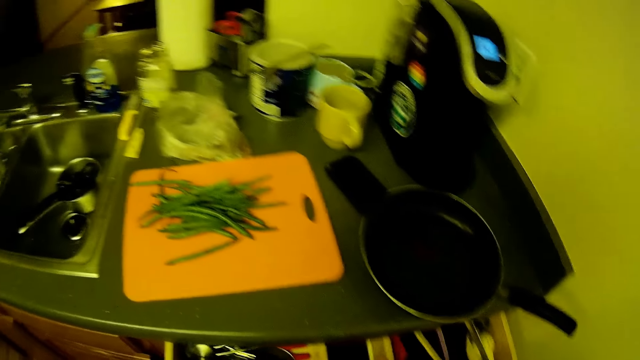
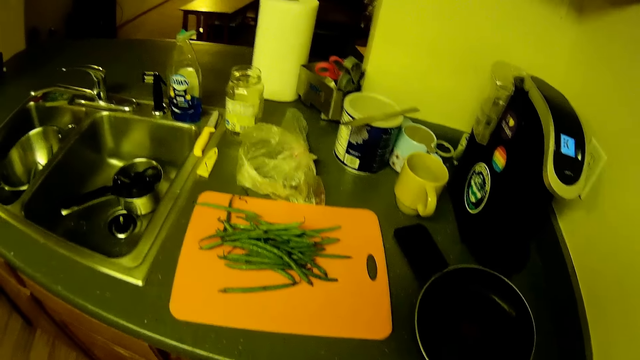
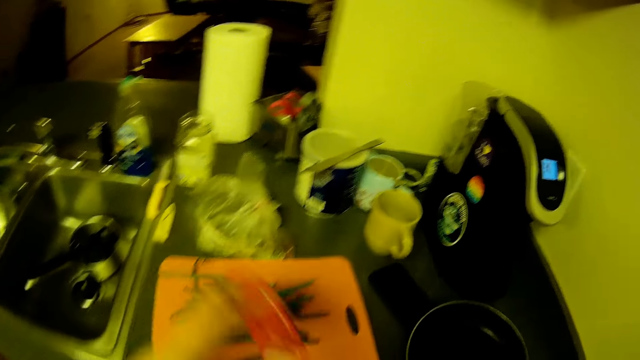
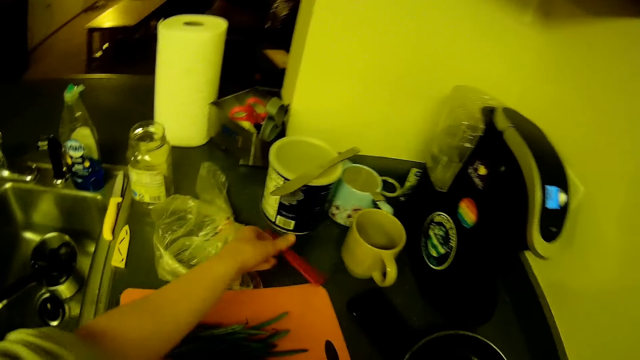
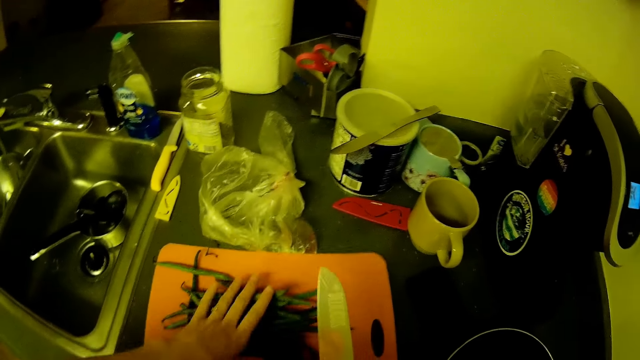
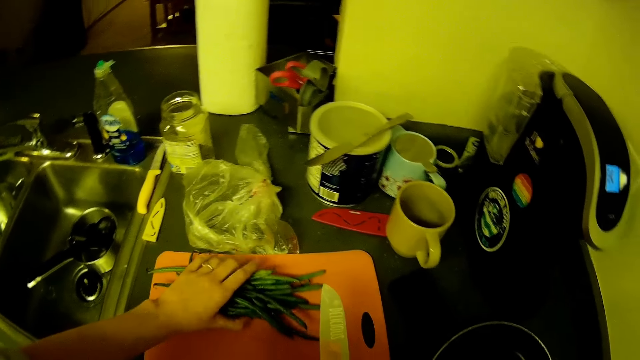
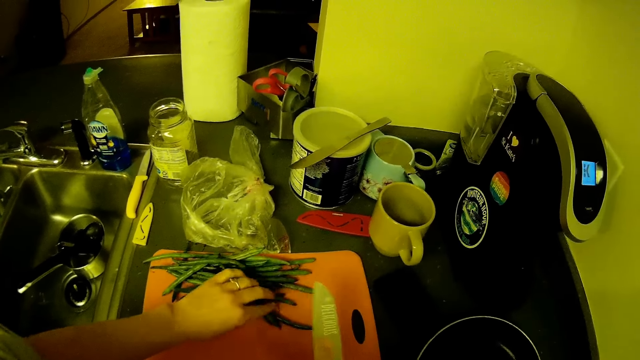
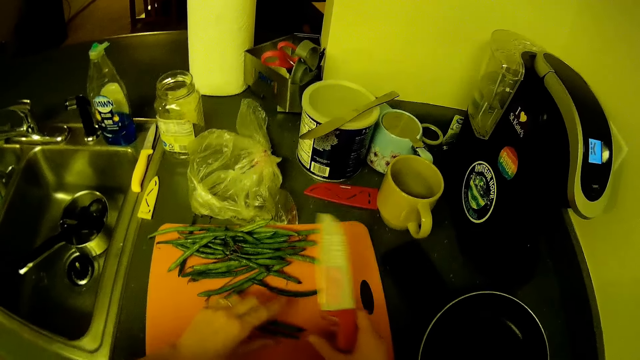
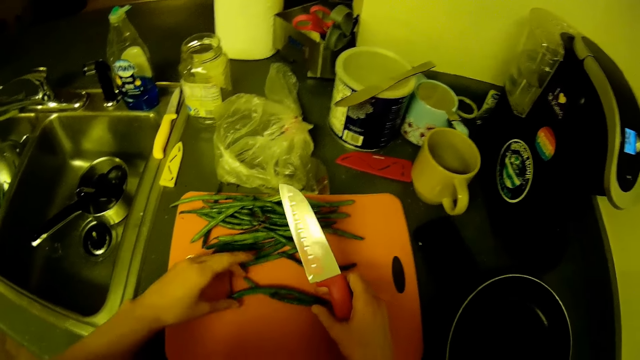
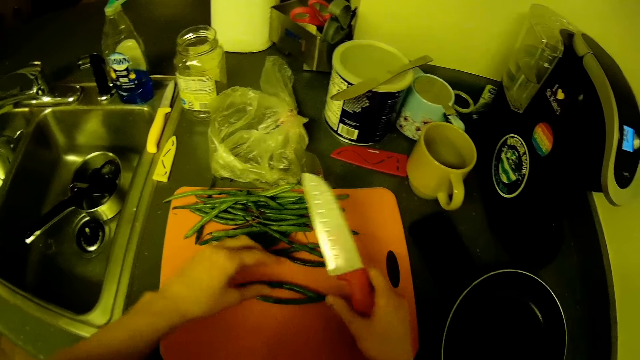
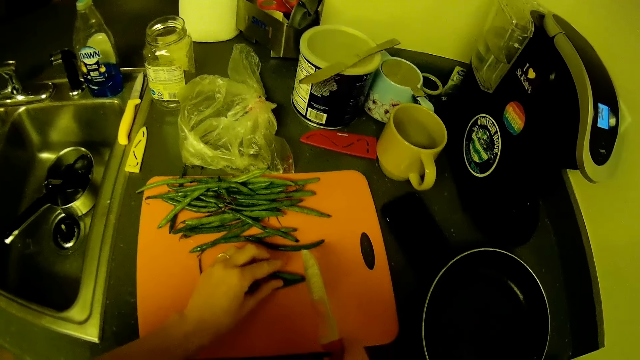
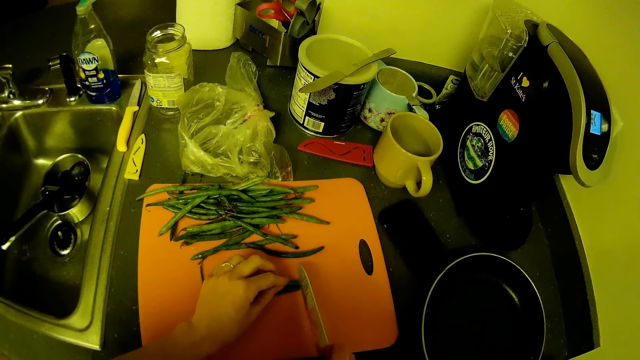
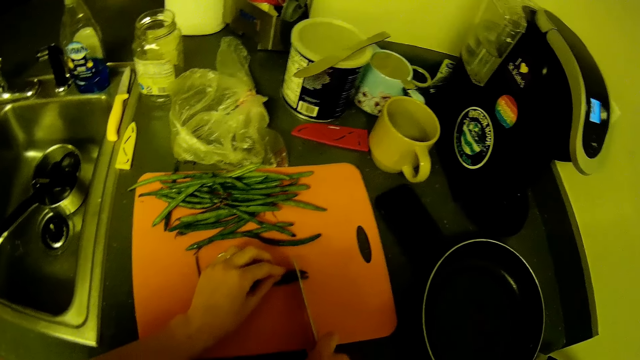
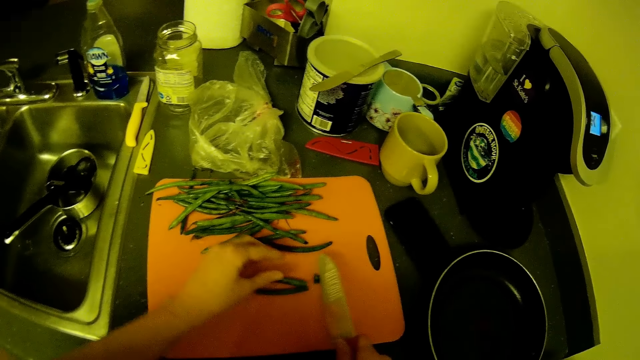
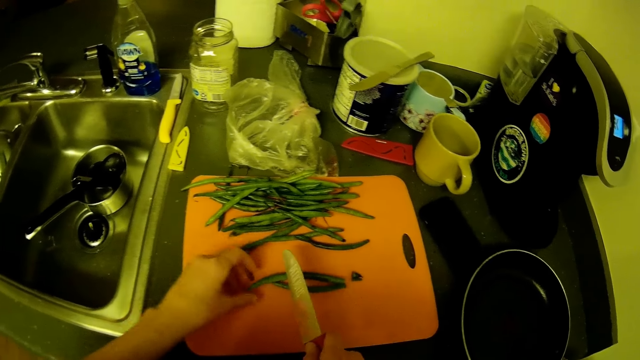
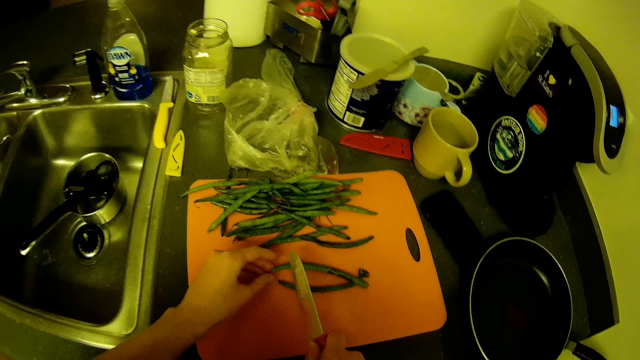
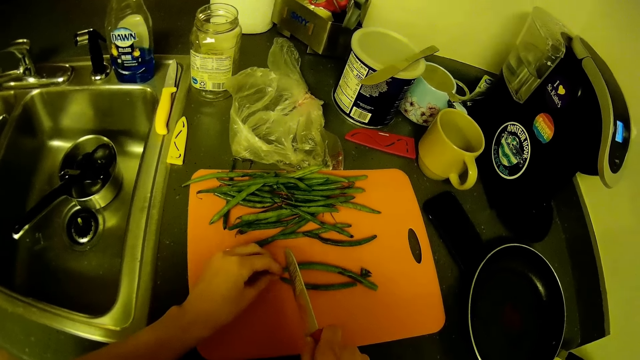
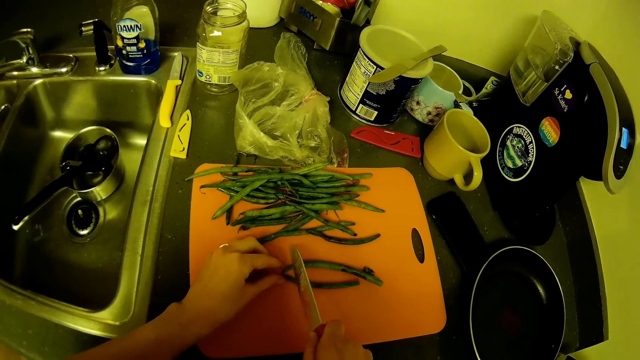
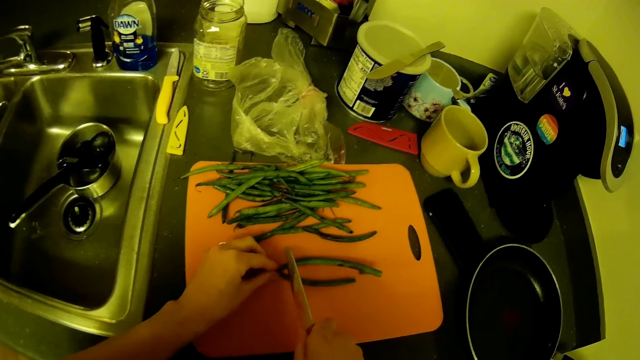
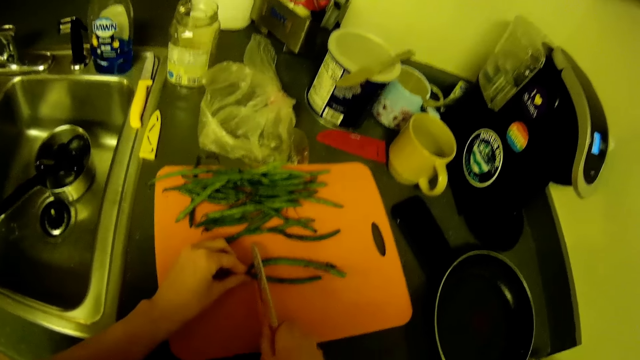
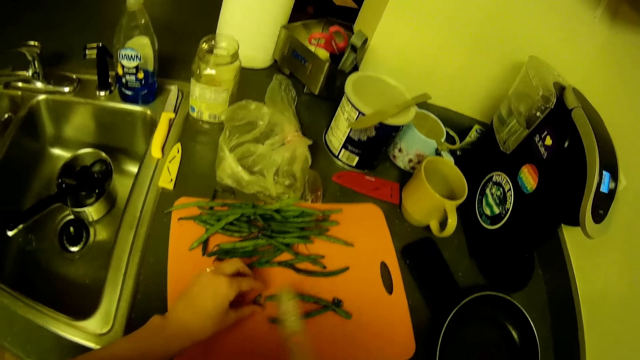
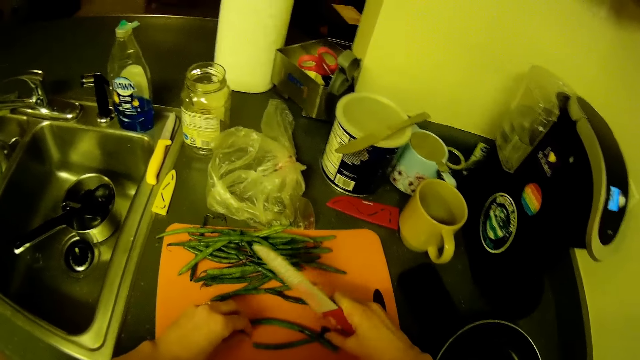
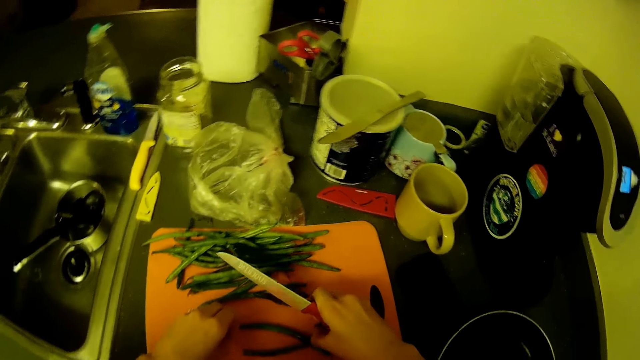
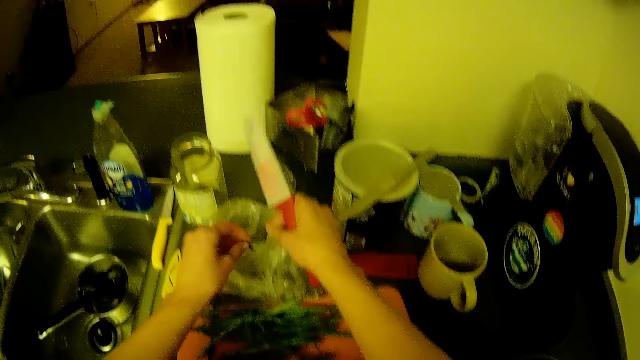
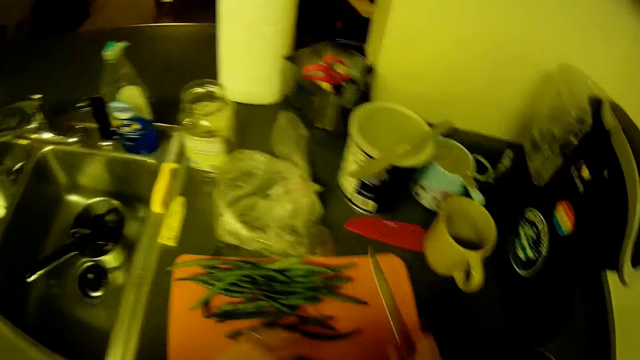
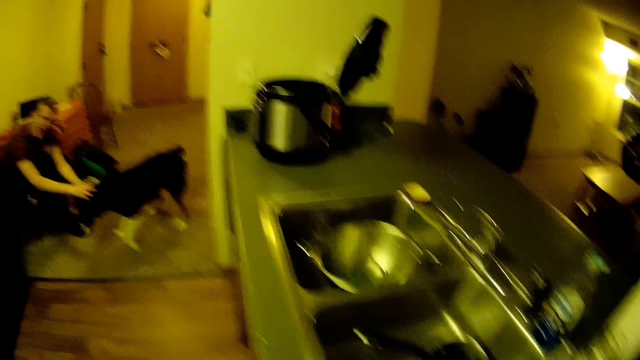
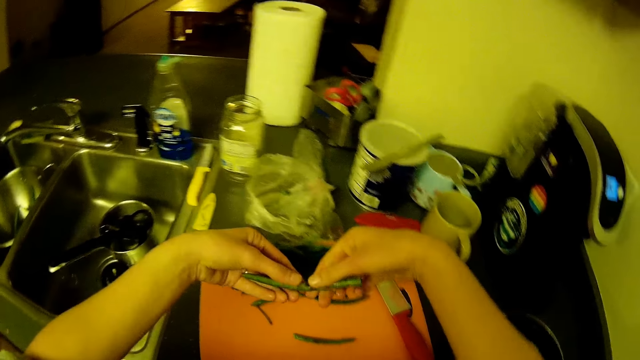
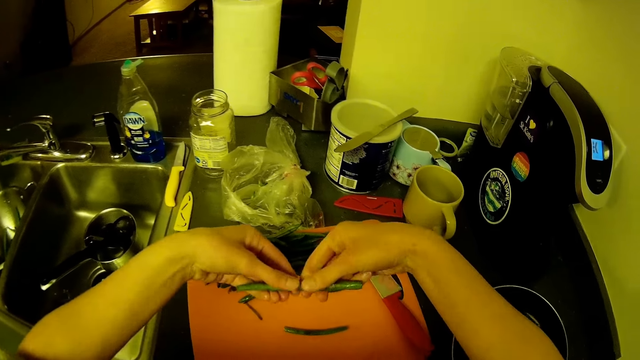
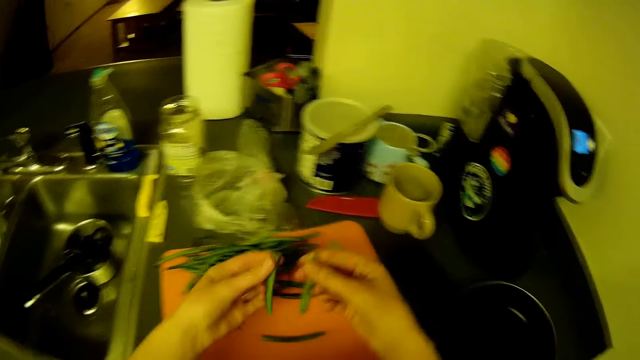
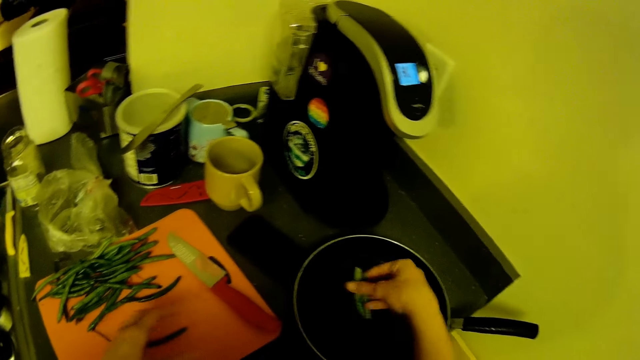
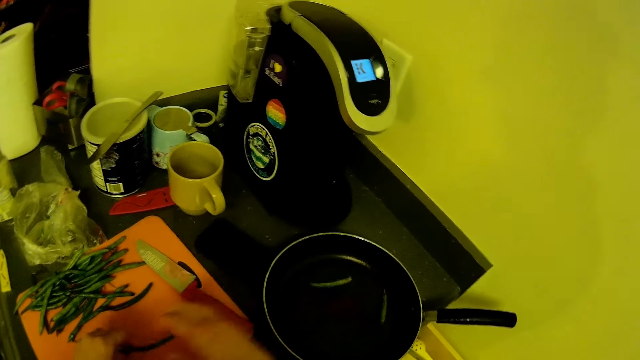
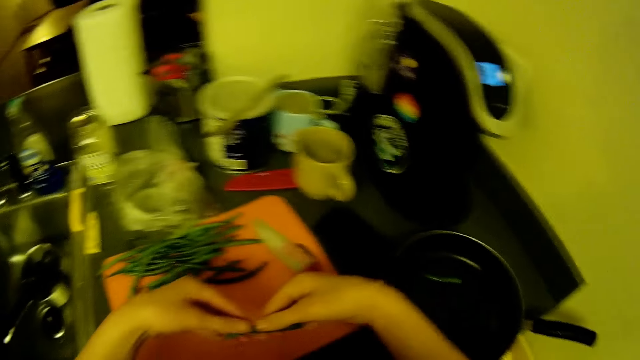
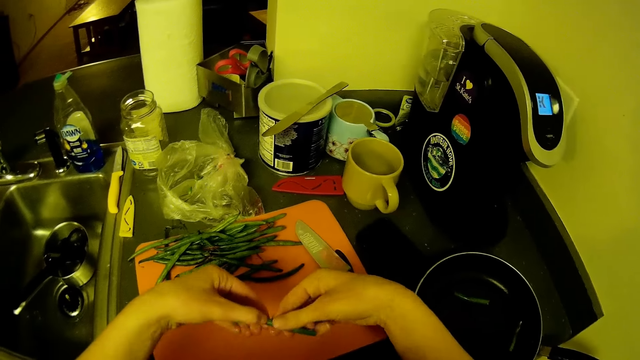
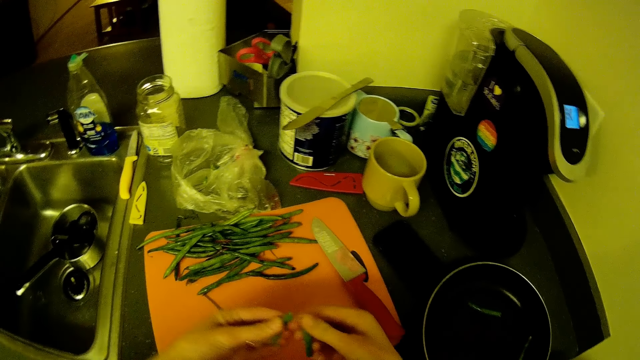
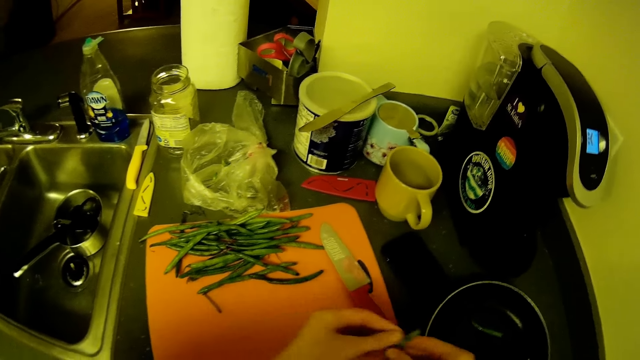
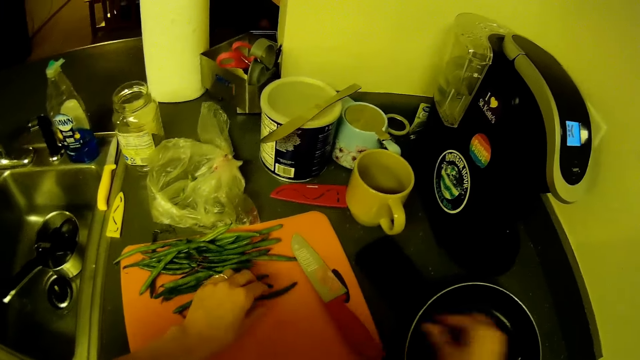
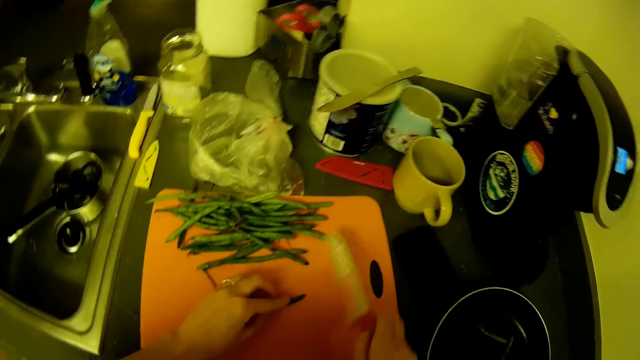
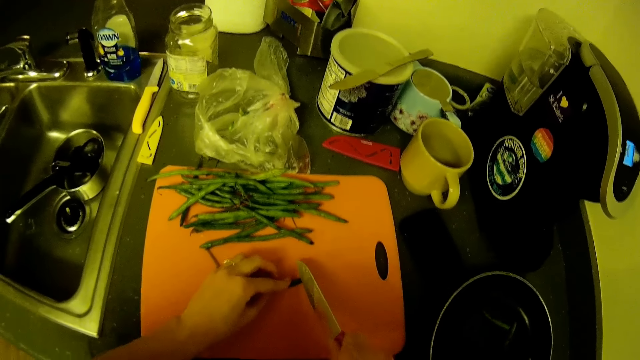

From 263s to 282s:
The camera wearer drops a small plastic knife cover on the kitchen slab. He packs the green peas on the cutting board with his left hand. He cuts the green peas on the cutting board with a knife in his right hand. He picks up some green peas from the cutting board with both hands. He throws the green peas in both hands inside a nylon on the kitchen slab. He divides a green pea into two with both hands. He drops the green pea in his right hand inside the frypan on the slab. He takes a green pea on the cutting board with both hands. He divides the green pea into two with both hands. He drops the green pea in his right hand inside the frypan on the slab. He takes a green pea on the cutting board with his left hand. He picks up the knife. He cuts the green peas on the cutting board with the knife in his right hand.
